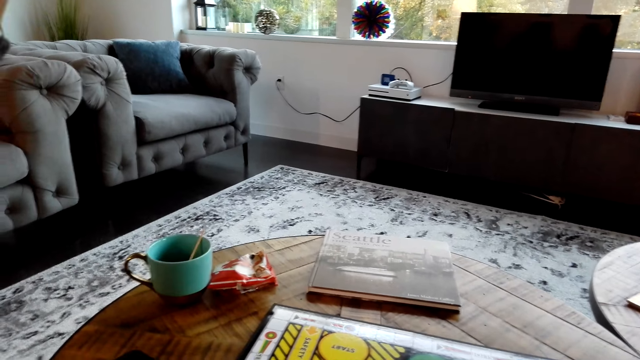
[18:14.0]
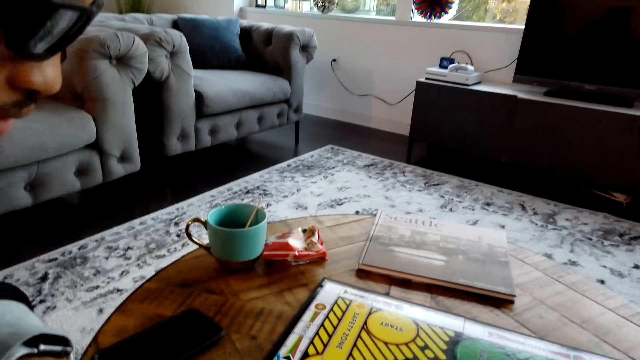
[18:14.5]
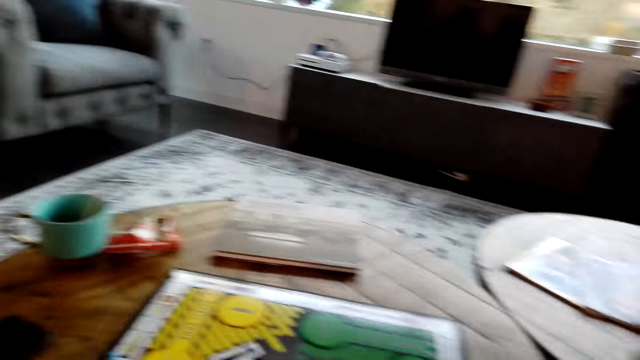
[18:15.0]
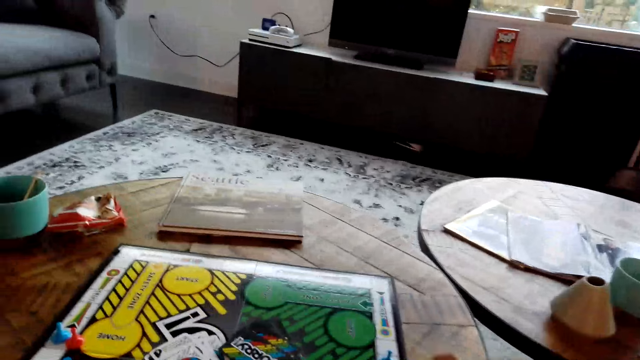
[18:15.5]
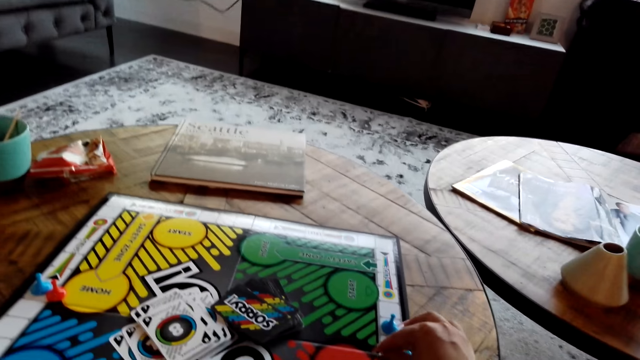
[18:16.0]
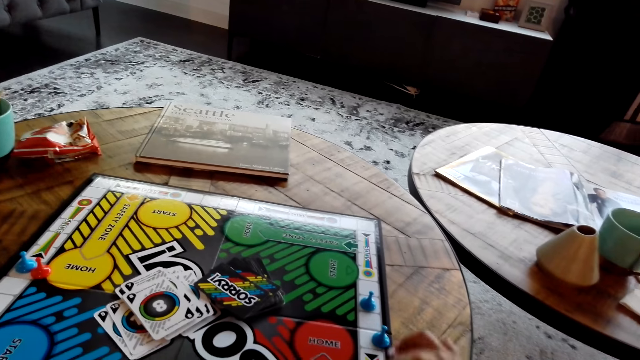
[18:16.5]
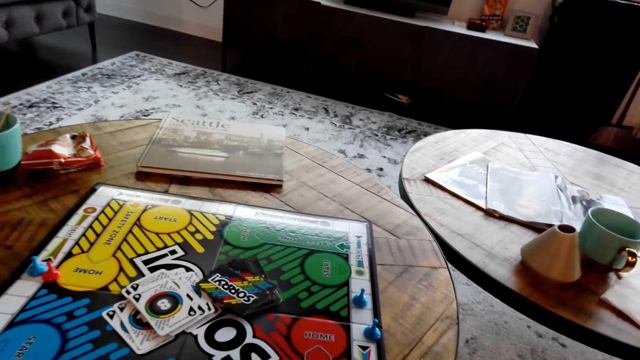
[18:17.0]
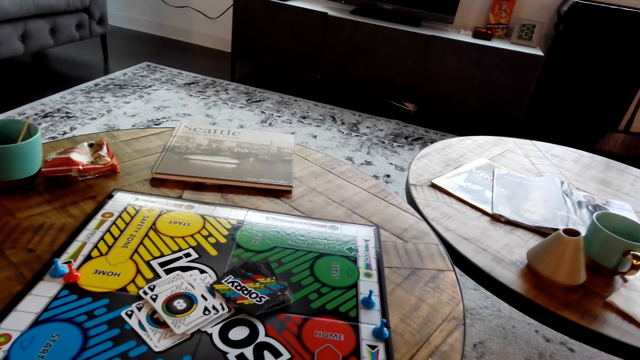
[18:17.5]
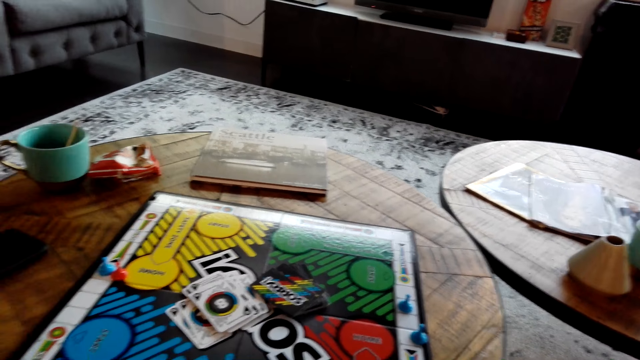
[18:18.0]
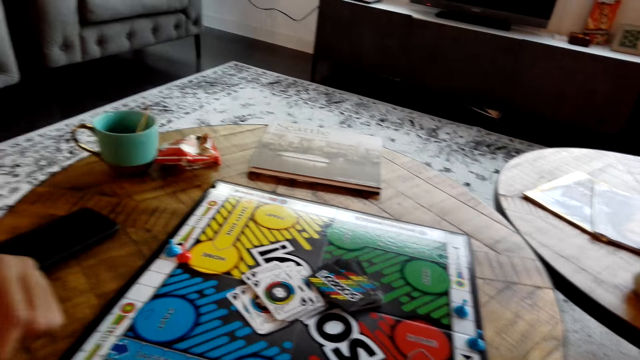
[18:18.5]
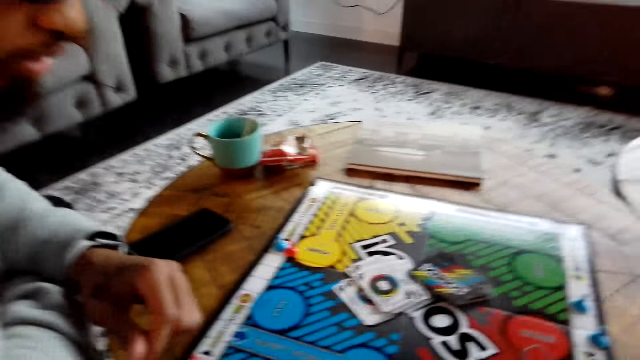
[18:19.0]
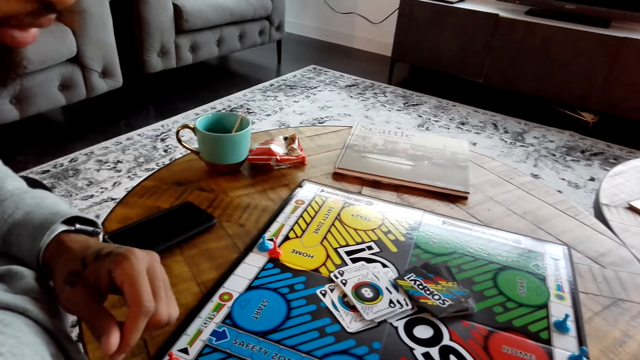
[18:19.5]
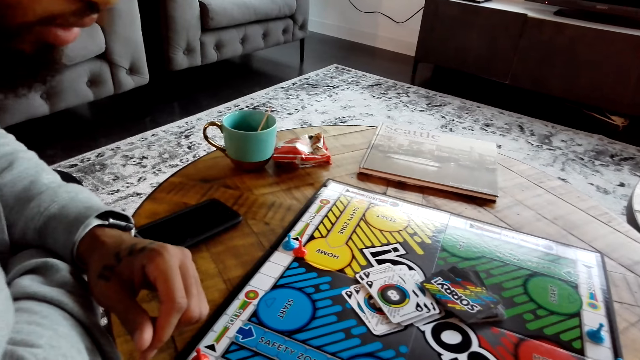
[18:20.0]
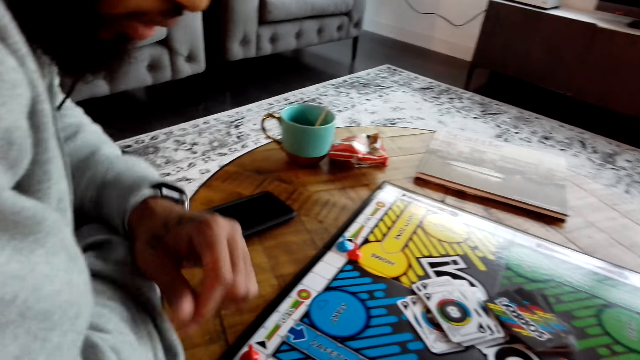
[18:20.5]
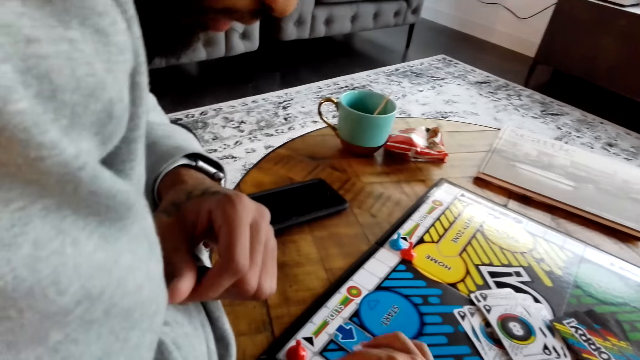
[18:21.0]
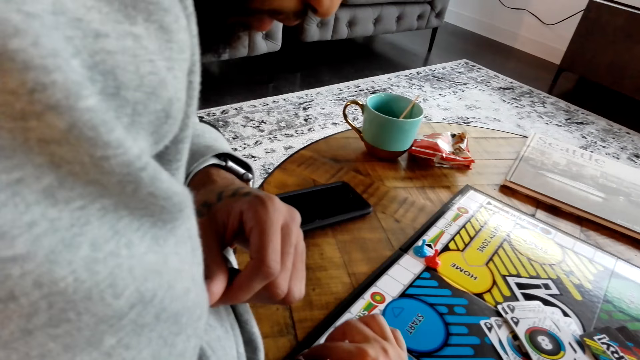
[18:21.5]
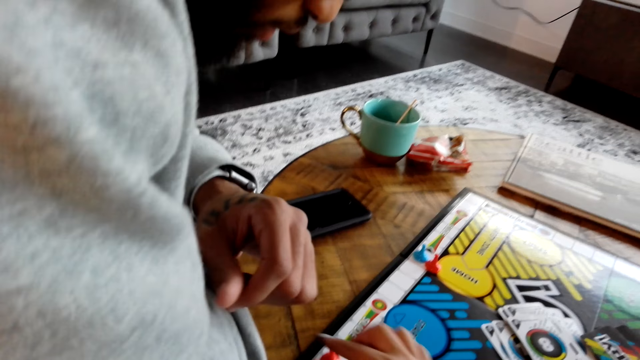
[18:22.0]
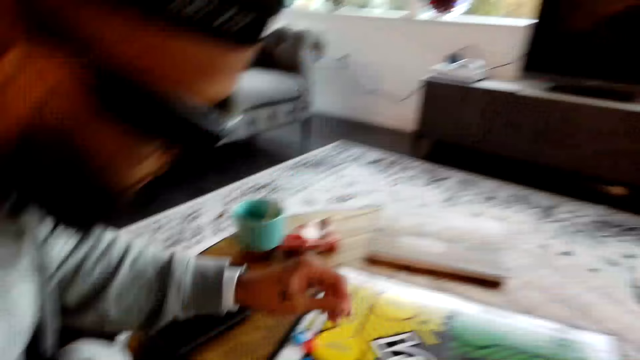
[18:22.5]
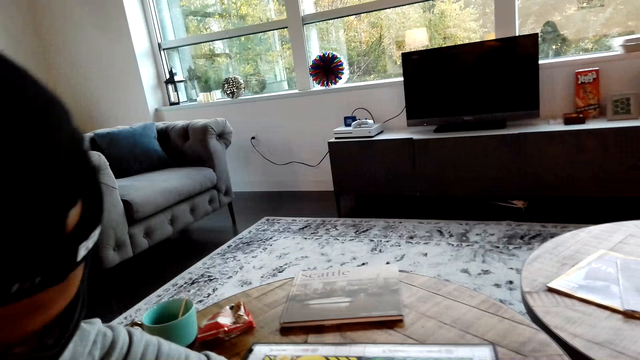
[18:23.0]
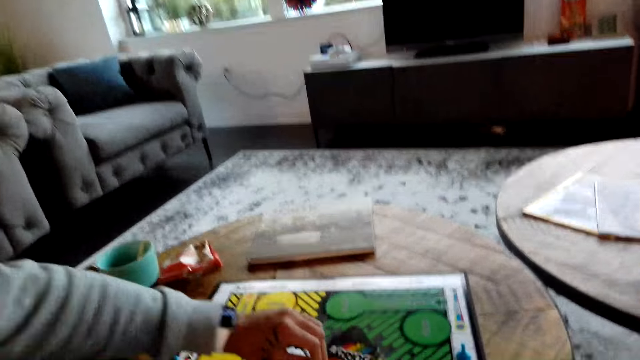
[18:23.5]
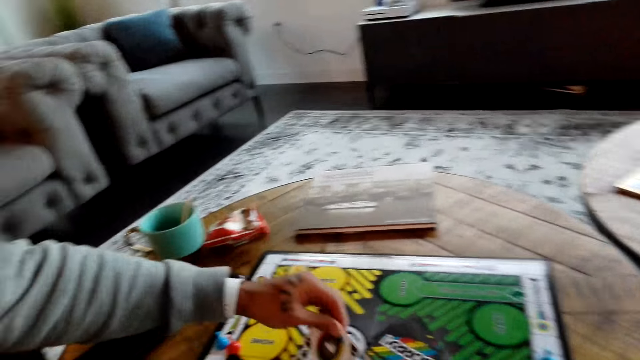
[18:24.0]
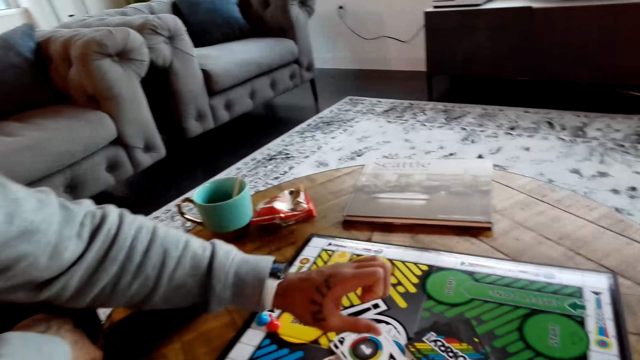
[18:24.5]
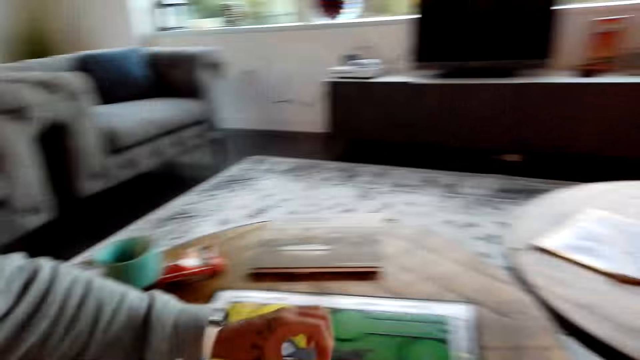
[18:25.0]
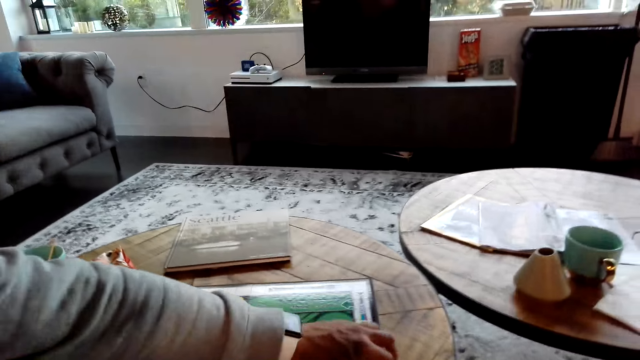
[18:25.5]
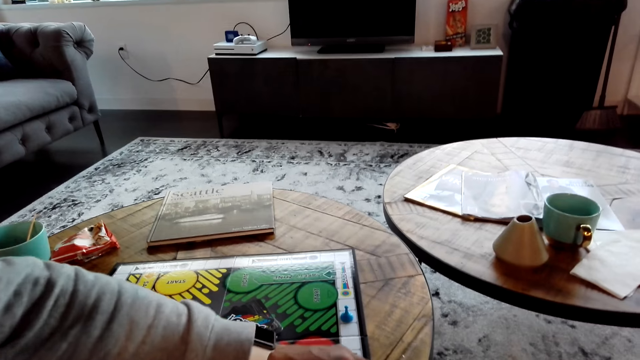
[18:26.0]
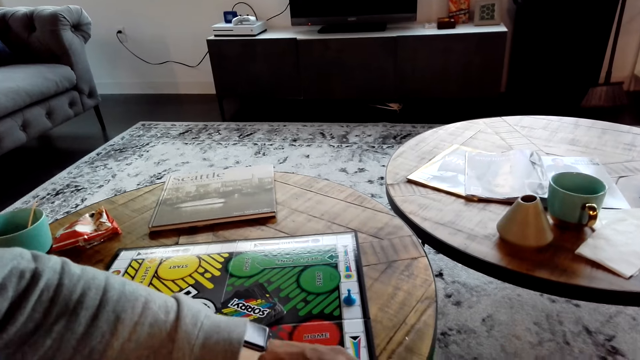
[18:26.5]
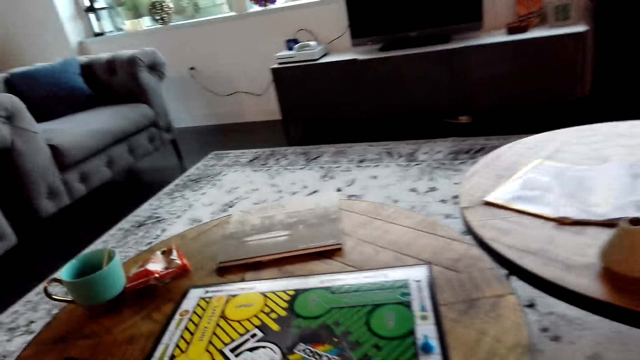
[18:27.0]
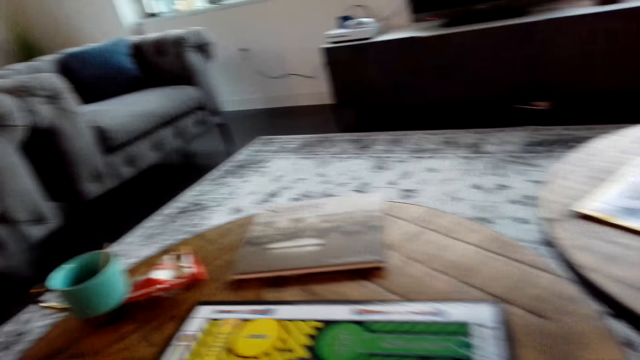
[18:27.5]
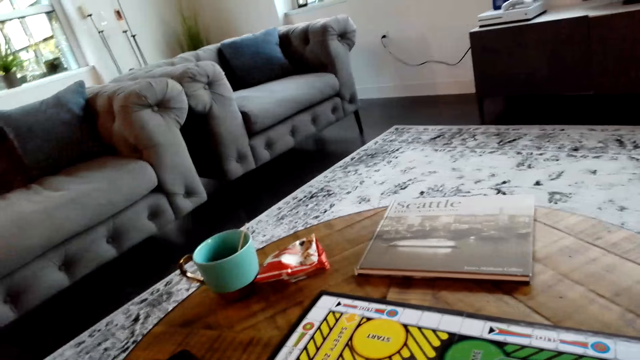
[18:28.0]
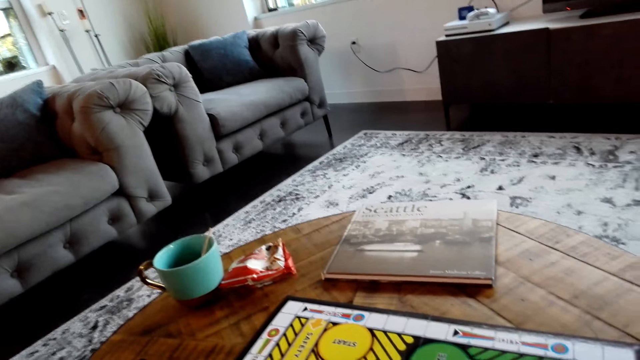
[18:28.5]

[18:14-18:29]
The camera wearer moves a meeple on the card game board. They converse. A man picks up a card. He places the card on the other cards. The camera wearer moves something on the card game board. The man moves the meeples.

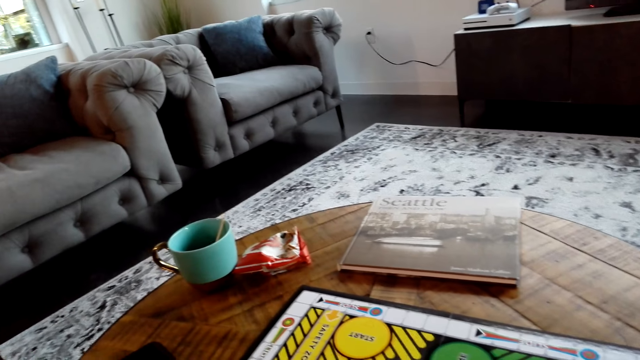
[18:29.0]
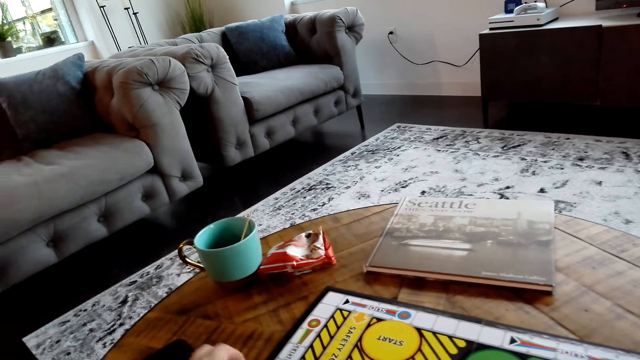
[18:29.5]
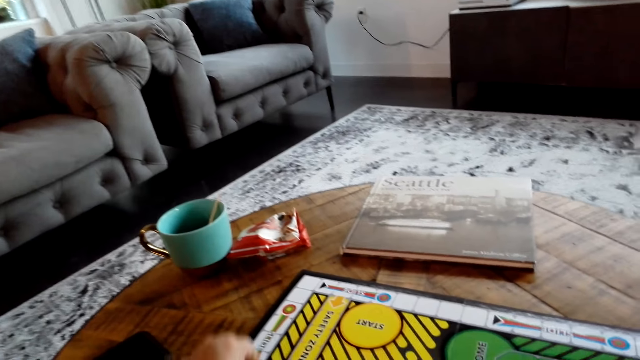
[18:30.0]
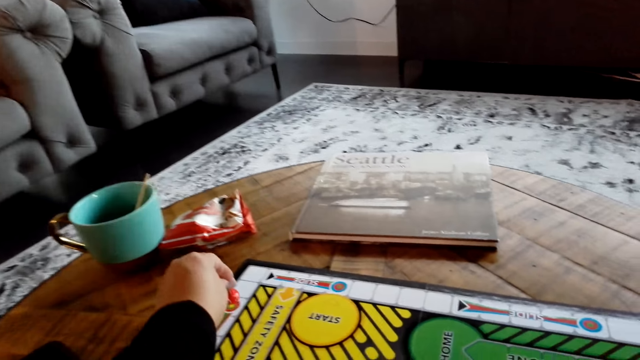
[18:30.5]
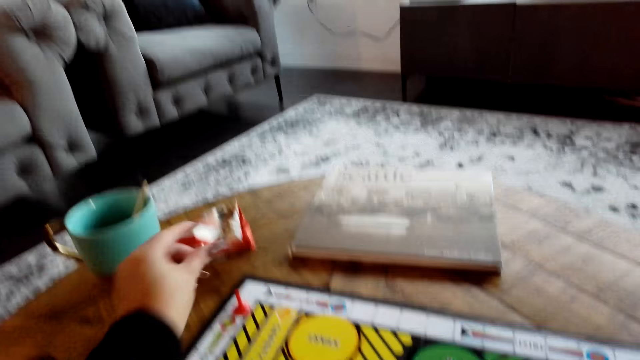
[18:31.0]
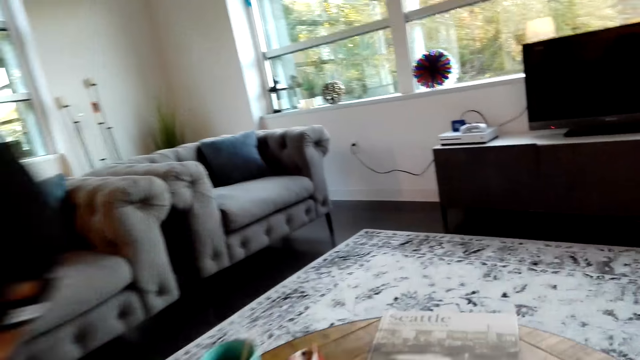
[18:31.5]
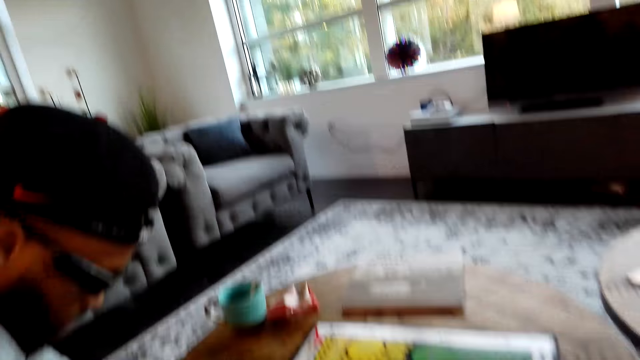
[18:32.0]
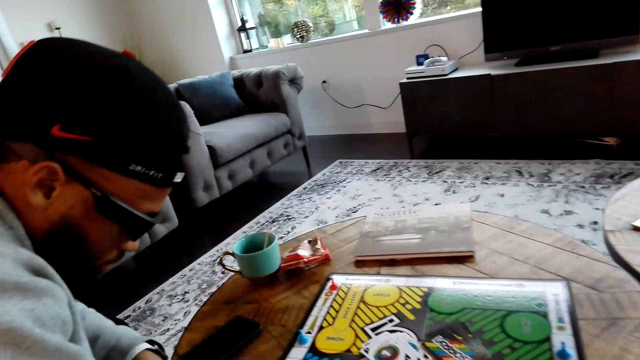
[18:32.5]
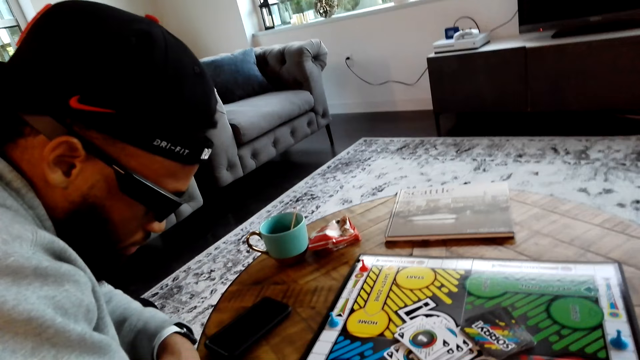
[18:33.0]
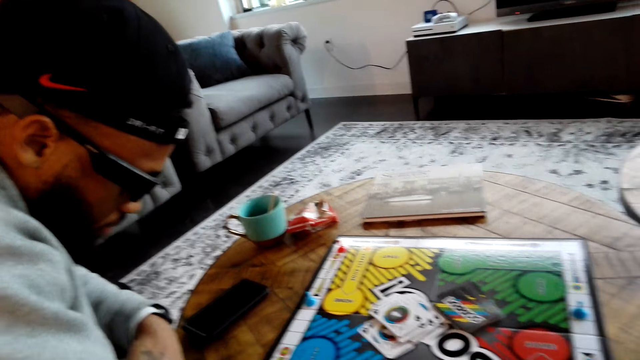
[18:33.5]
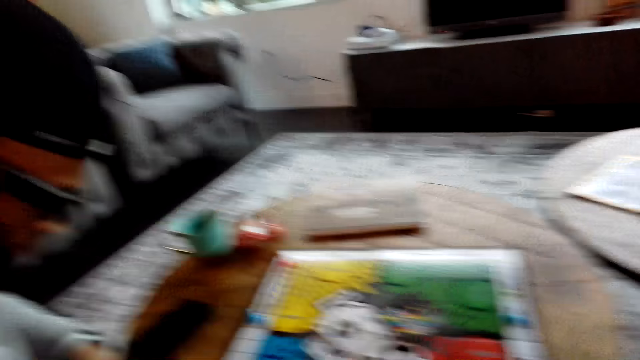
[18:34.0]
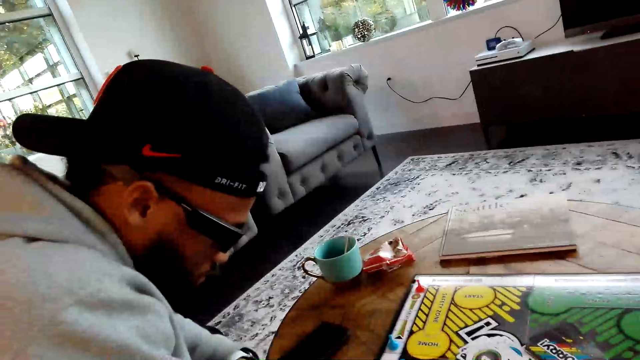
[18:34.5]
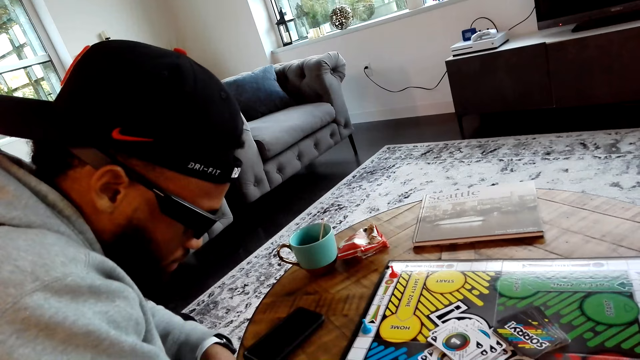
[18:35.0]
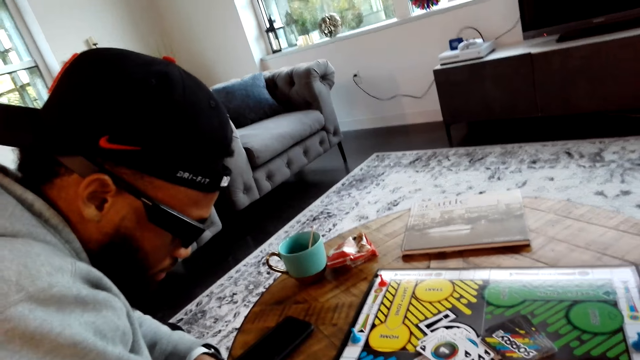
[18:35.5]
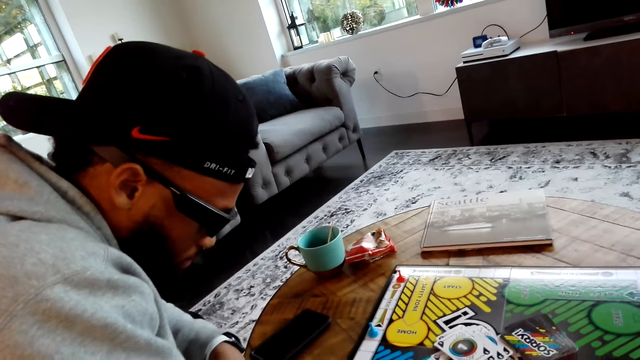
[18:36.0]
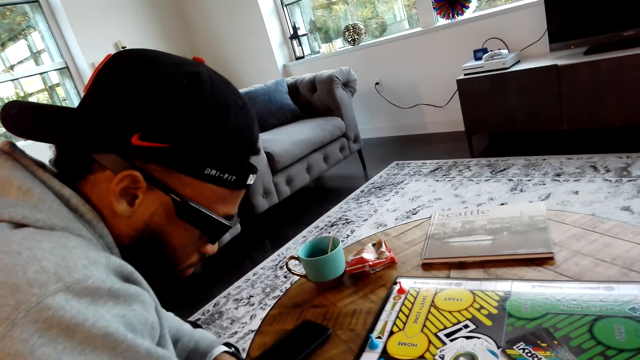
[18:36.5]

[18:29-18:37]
The camera wearer places something on the card game board. They move the meeple.
